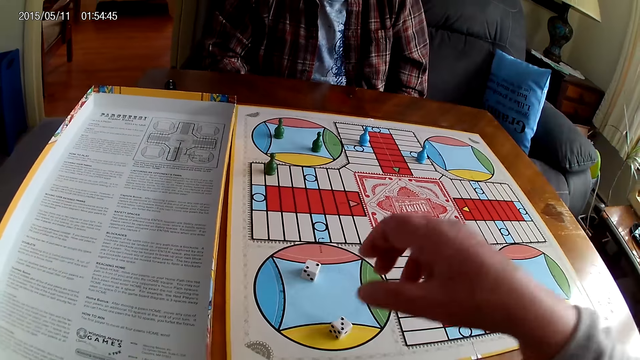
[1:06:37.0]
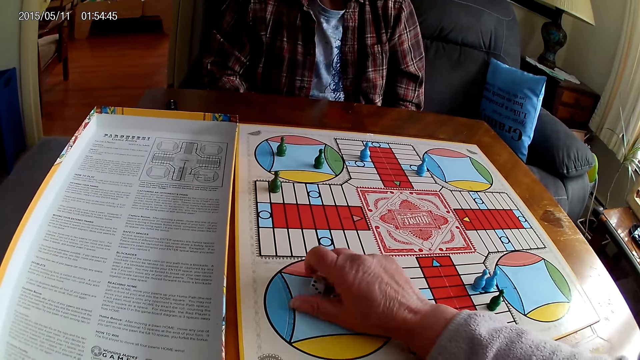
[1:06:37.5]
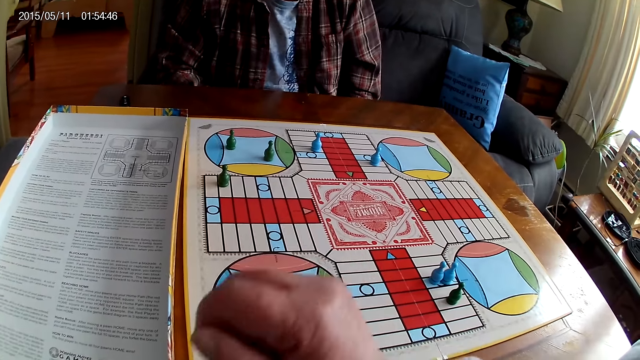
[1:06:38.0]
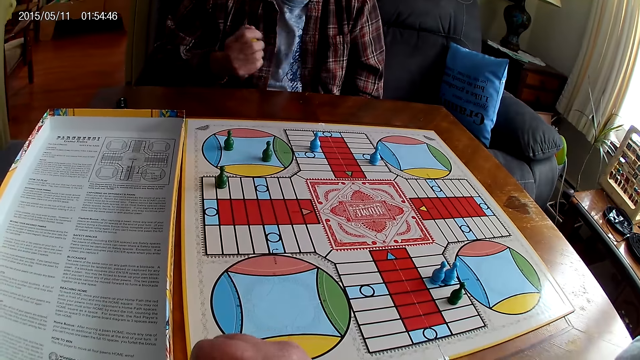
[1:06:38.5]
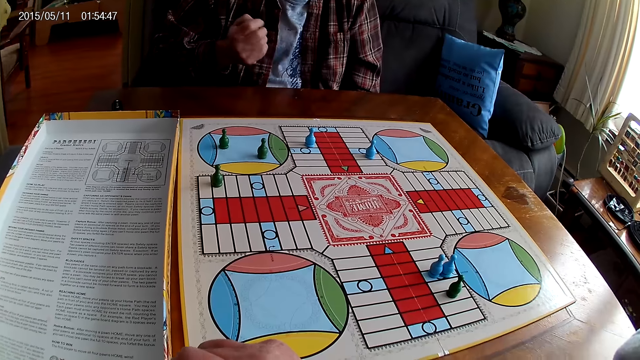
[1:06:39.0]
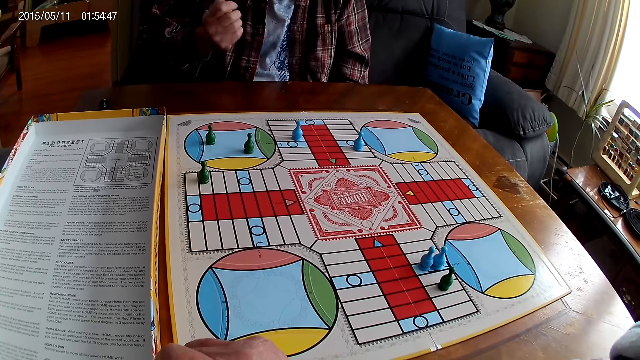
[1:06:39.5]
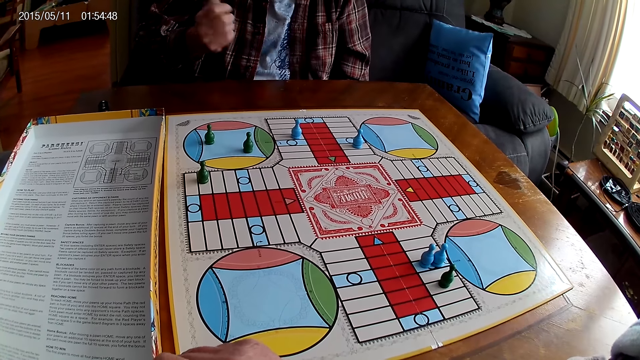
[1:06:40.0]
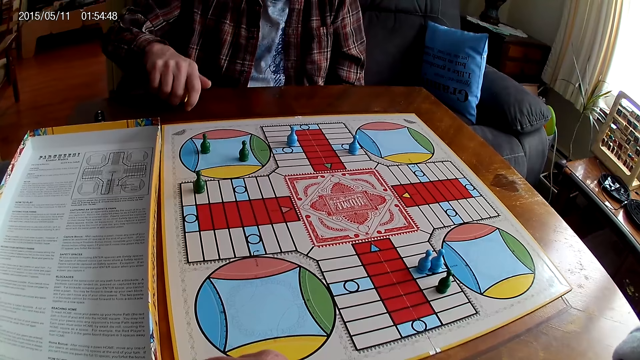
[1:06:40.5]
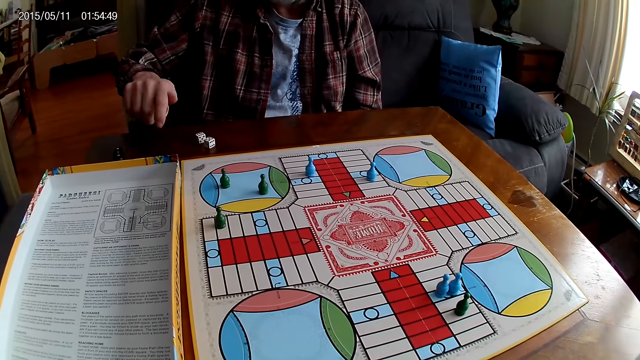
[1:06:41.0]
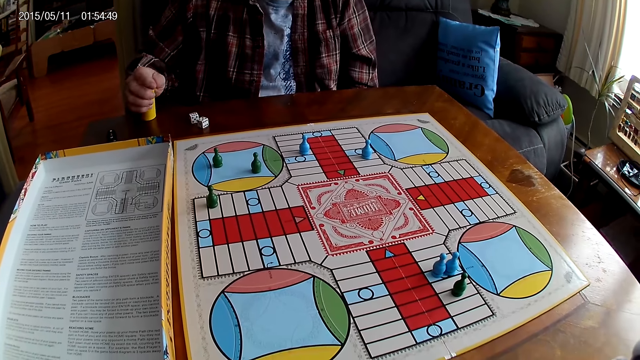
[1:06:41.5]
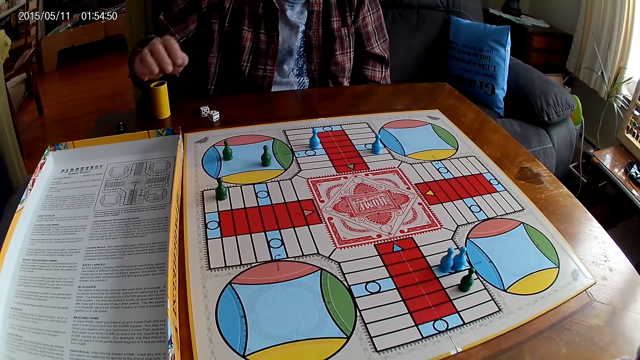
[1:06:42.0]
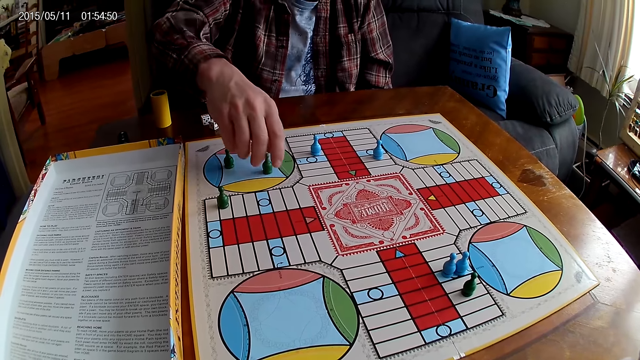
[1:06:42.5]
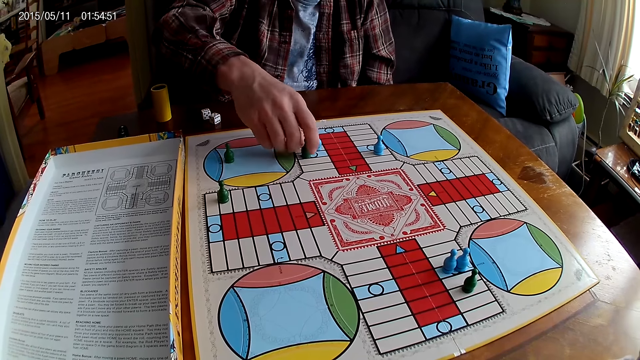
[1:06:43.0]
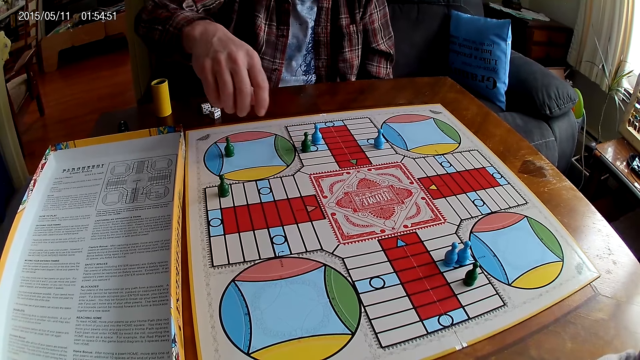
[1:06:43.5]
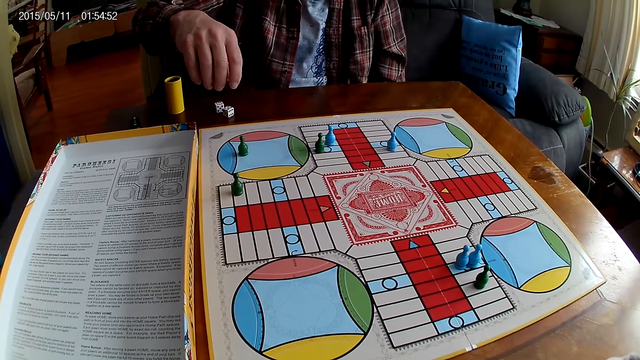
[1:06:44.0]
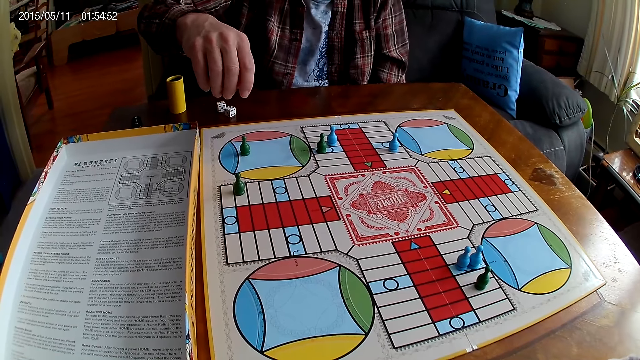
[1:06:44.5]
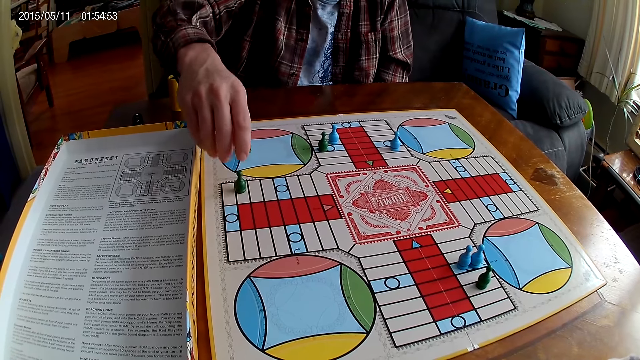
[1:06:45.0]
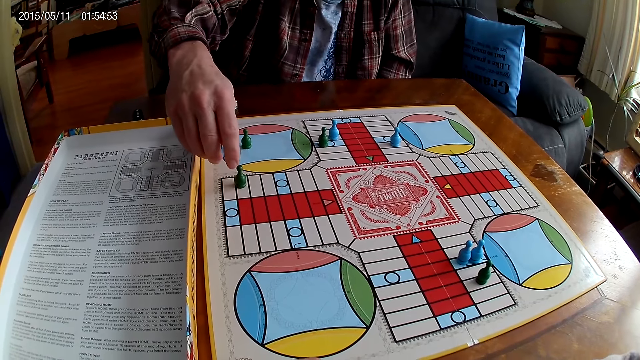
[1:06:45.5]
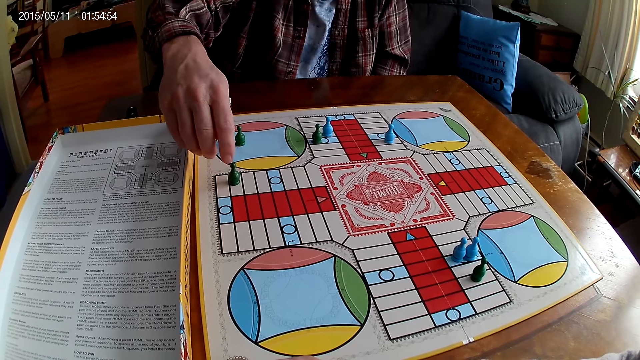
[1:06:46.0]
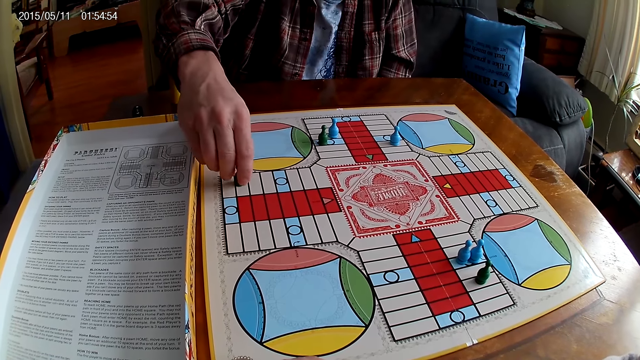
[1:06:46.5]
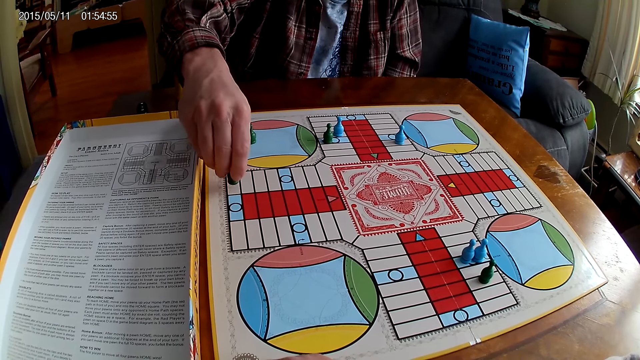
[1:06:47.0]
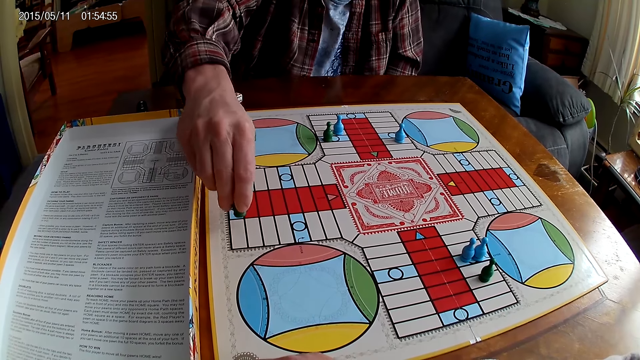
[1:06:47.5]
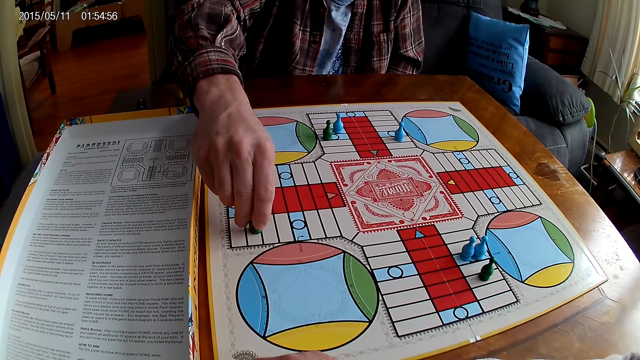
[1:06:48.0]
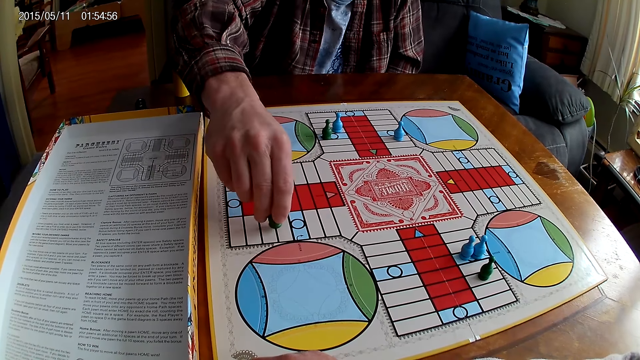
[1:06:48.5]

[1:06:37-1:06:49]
The camera wearer places a Ludo pawn on the board. They take the dice from the Ludo board with the right hand and put the dice in the container. A man shakes the container. The camera wearer stares on the board. The man drops the dice from the container on the Ludo board. The man drops the container on the table. The man moves the chess on the board and touches a Ludo pawn. The man stretches the hand. The man counts steps on the Ludo board with the chess. The man picks the Ludo pawn and moves the Ludo pawn.

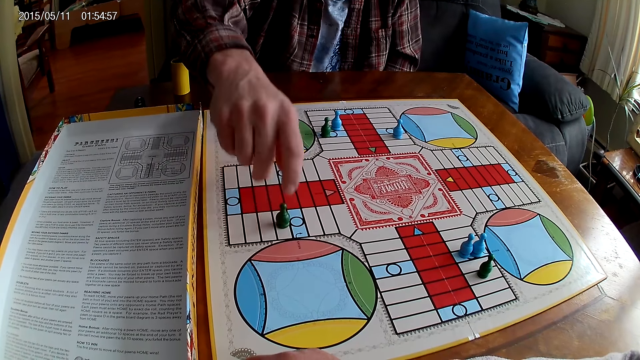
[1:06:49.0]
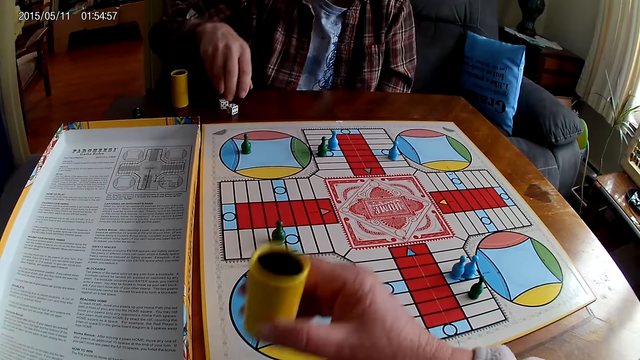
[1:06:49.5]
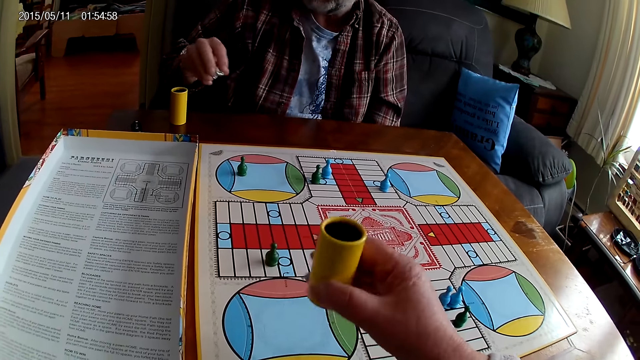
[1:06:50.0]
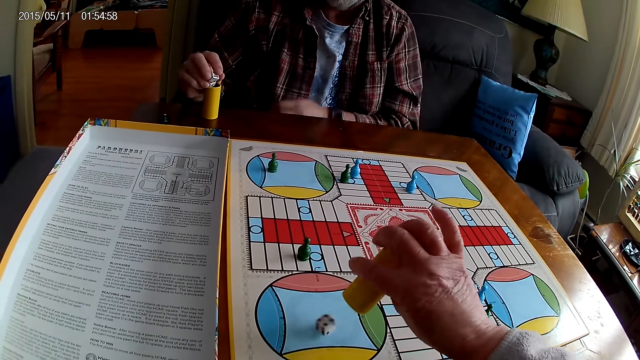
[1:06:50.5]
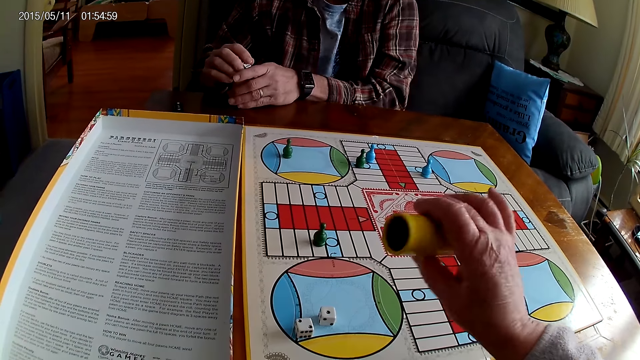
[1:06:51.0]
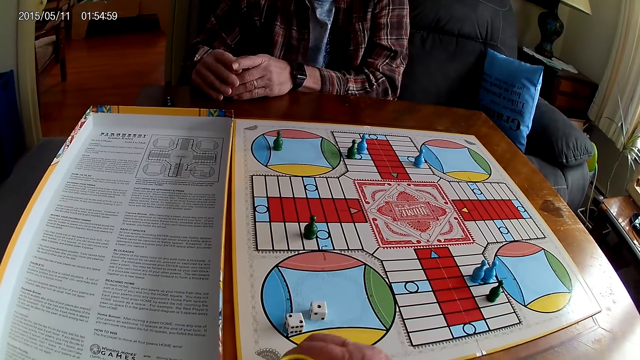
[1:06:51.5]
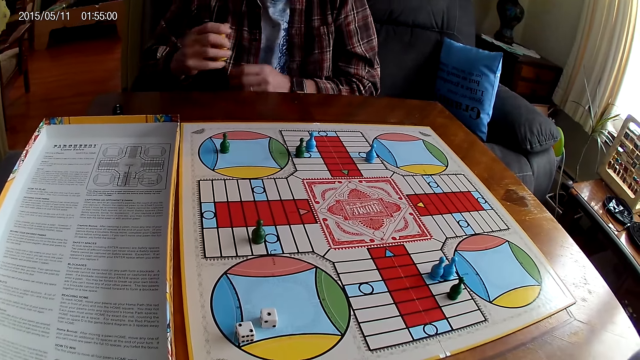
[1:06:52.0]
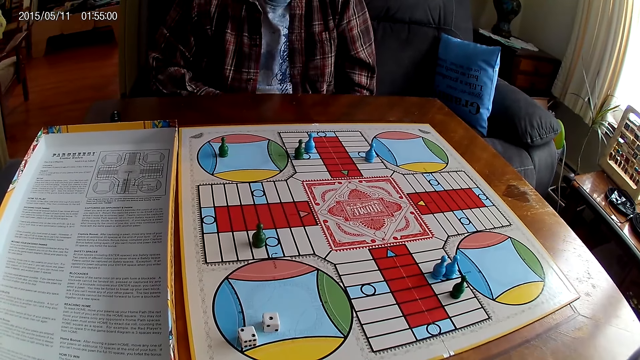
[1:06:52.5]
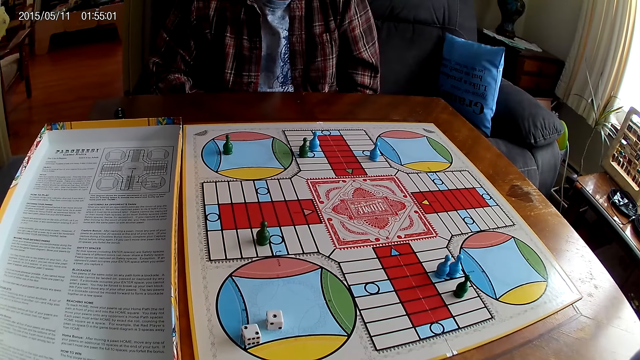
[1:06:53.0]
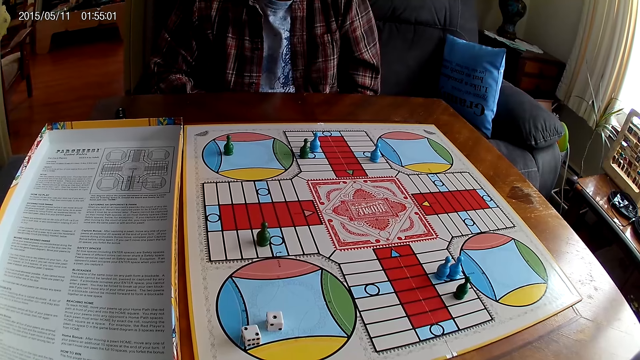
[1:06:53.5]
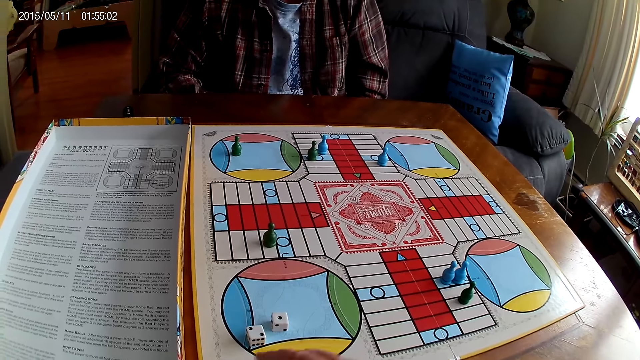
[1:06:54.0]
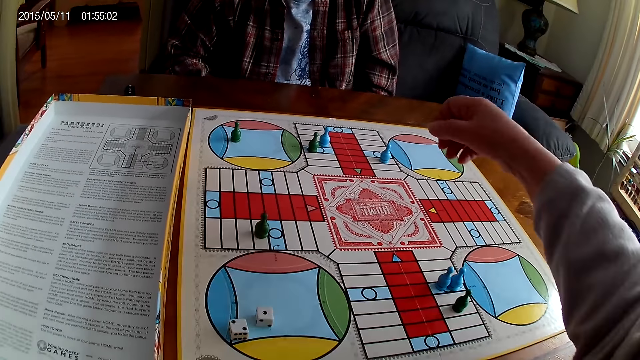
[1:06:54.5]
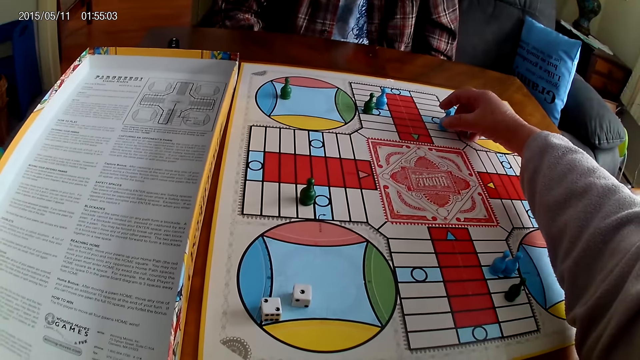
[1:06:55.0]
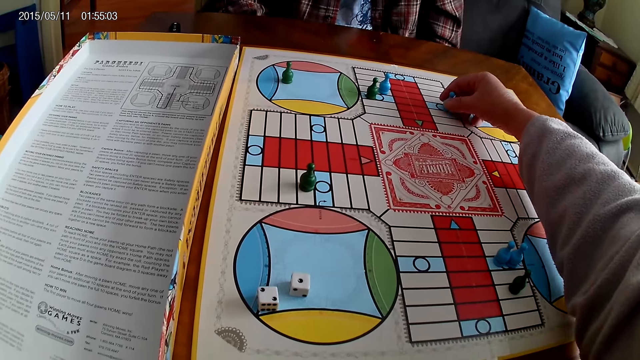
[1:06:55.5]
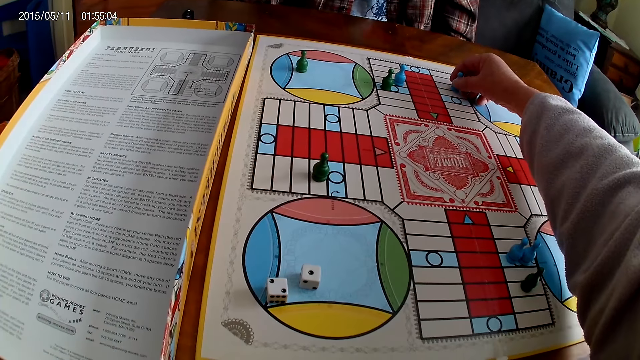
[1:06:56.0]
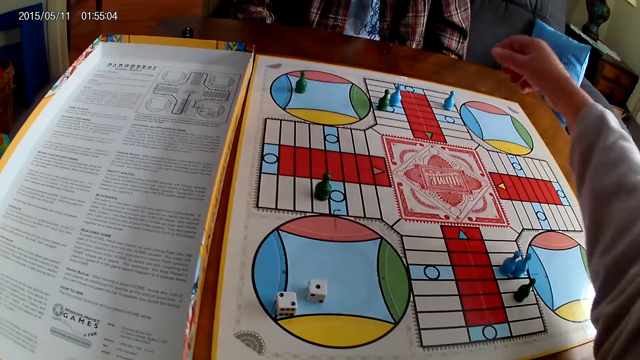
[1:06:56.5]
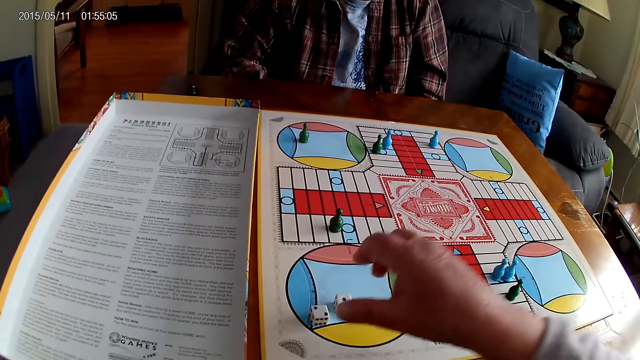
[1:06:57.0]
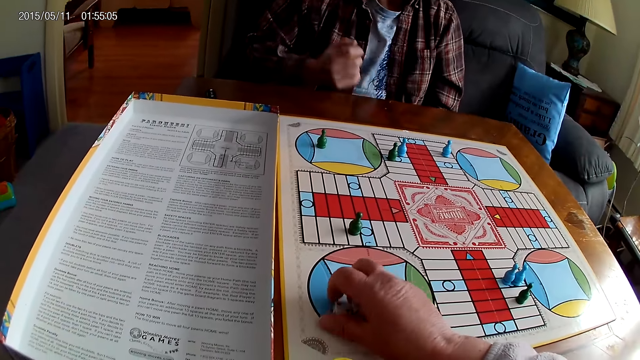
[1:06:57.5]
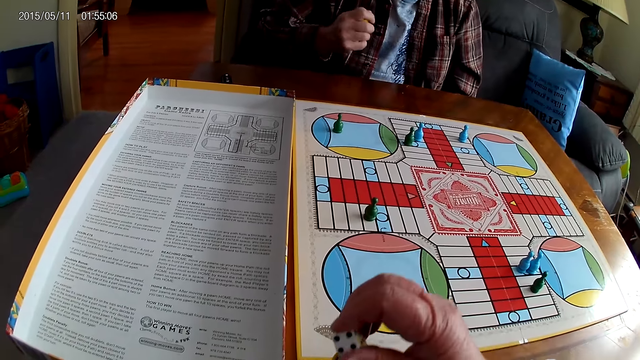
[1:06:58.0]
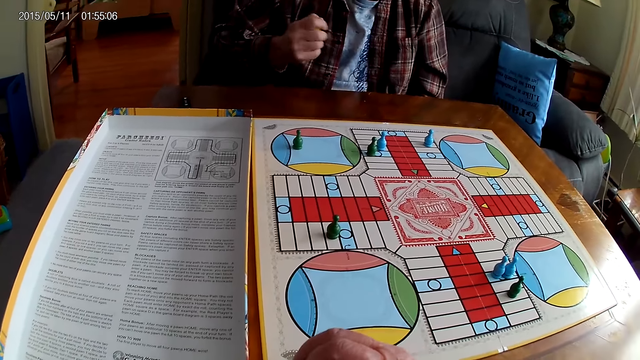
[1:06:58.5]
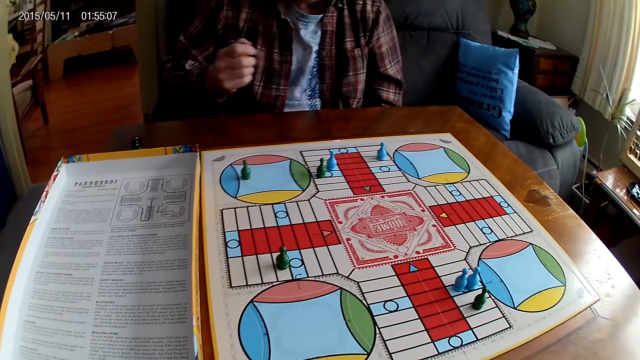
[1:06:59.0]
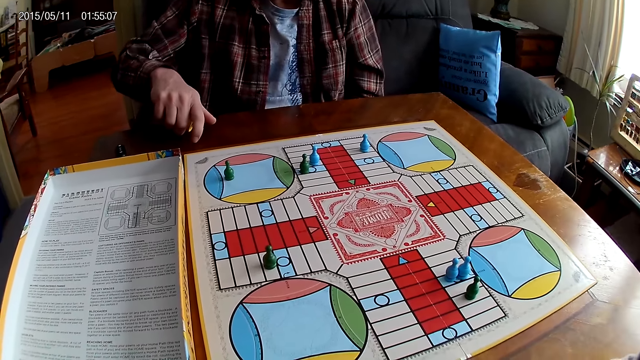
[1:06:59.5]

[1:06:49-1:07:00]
A man places a Ludo pawn on the board. The camera wearer shakes the container or dice shaker. The man takes the dice from the table with the right hand. The camera wearer drops the dice from the container on the Ludo board. The man puts the dice in the container. The camera wearer drops the container on the table. The man takes the dice from the Ludo board with the right hand and picks the dice shaker. The camera wearer stares on the board. The man stares at the board. The camera wearer picks the Ludo pawn, moves the chess on the board, and places the Ludo pawn on the board. The man shakes the container. The camera wearer takes the dice from the Ludo board with the right hand, puts the dice in the container, and drops the container on the table. They stare at the board. The man drops the dice from the container on the table.
